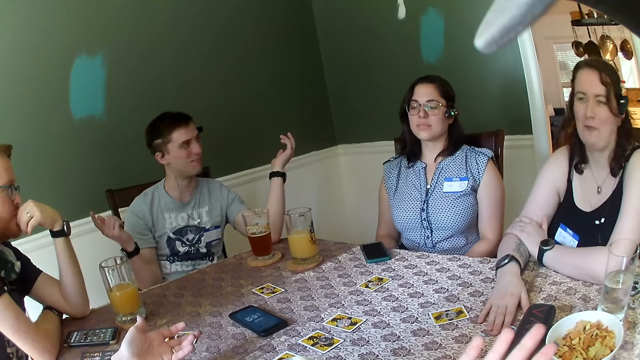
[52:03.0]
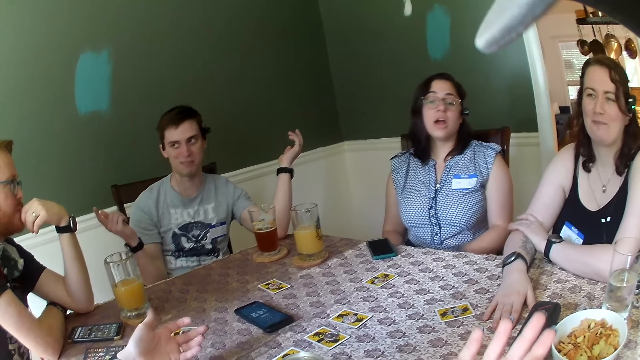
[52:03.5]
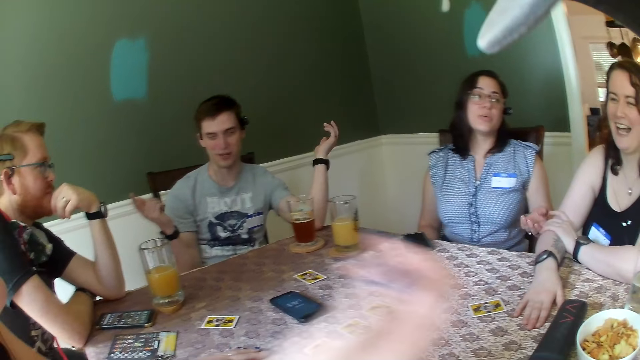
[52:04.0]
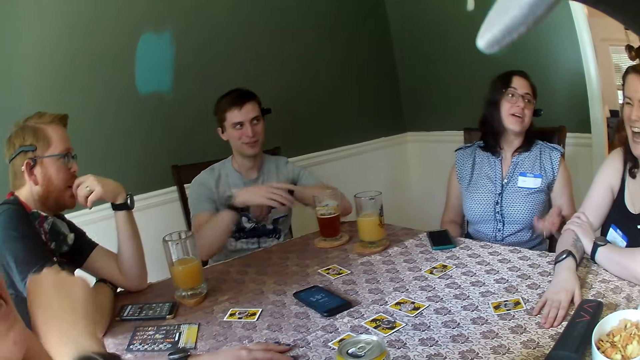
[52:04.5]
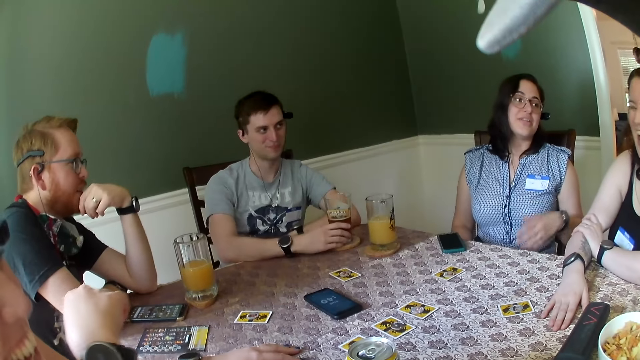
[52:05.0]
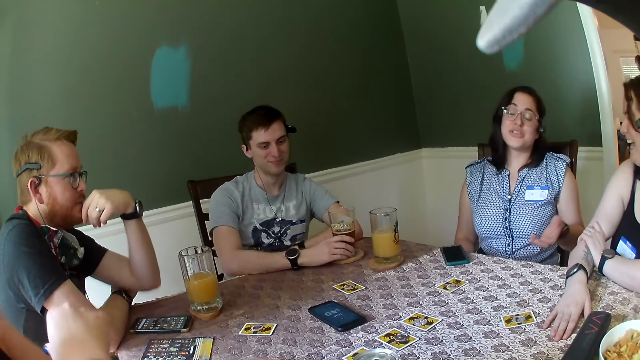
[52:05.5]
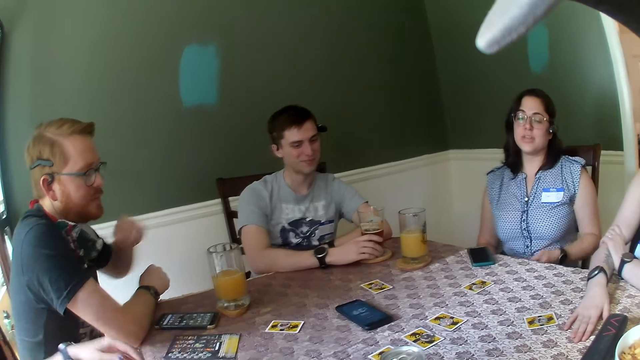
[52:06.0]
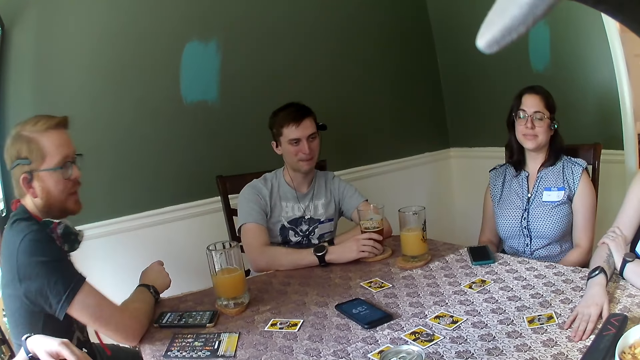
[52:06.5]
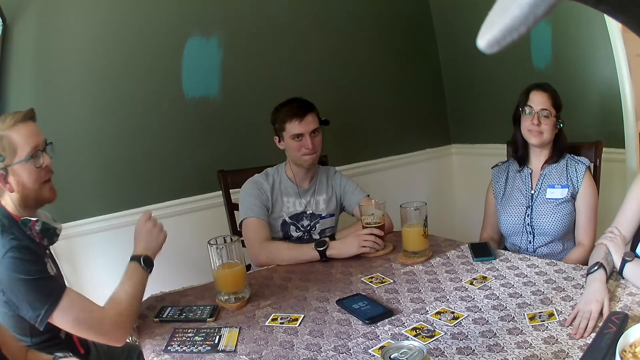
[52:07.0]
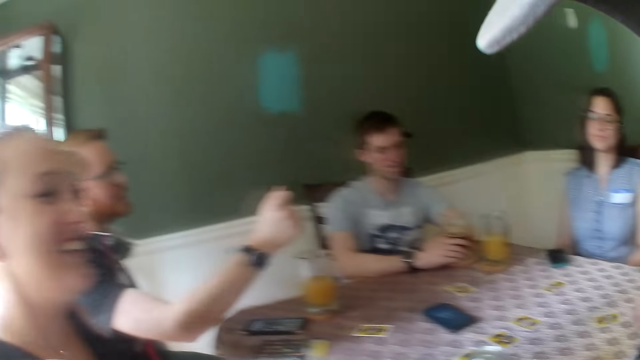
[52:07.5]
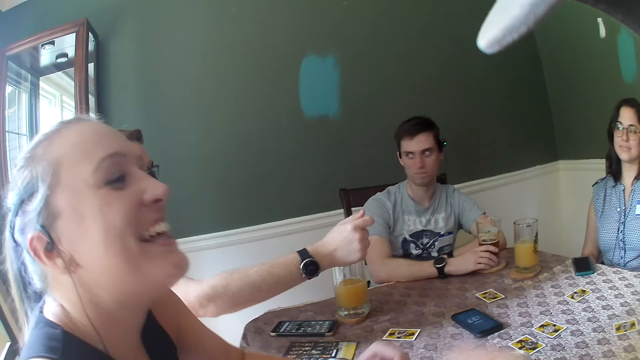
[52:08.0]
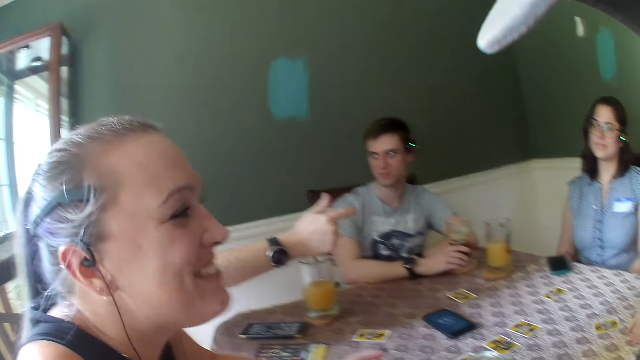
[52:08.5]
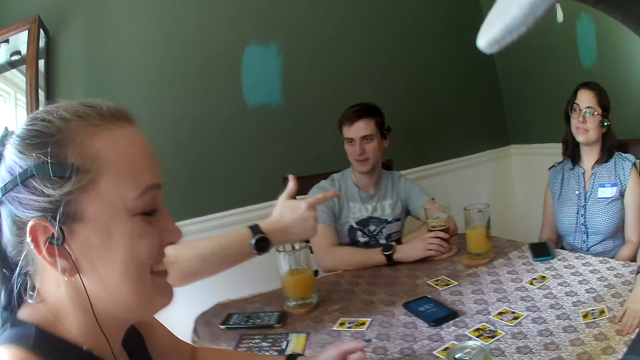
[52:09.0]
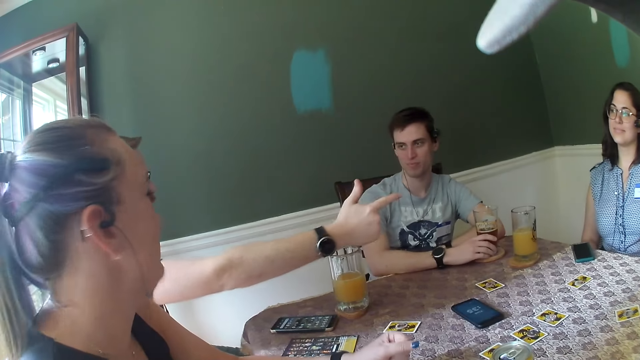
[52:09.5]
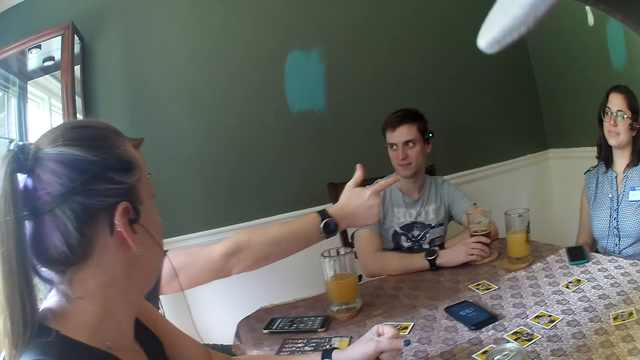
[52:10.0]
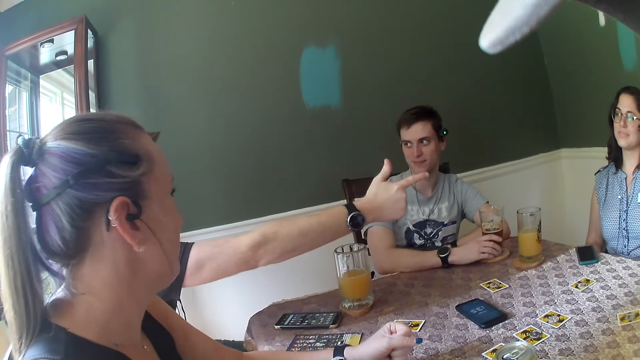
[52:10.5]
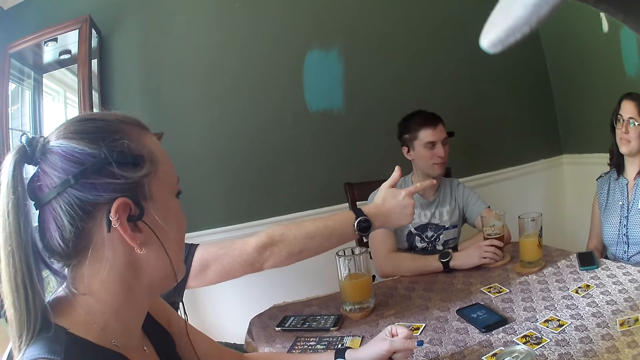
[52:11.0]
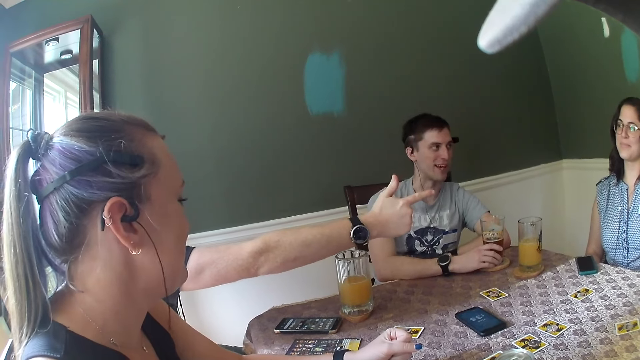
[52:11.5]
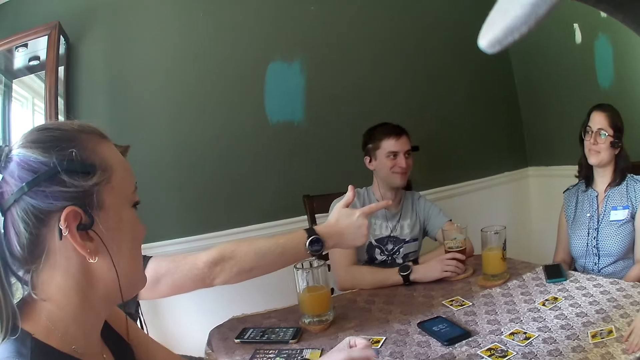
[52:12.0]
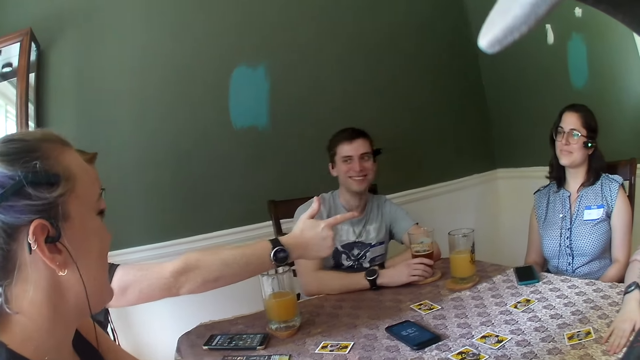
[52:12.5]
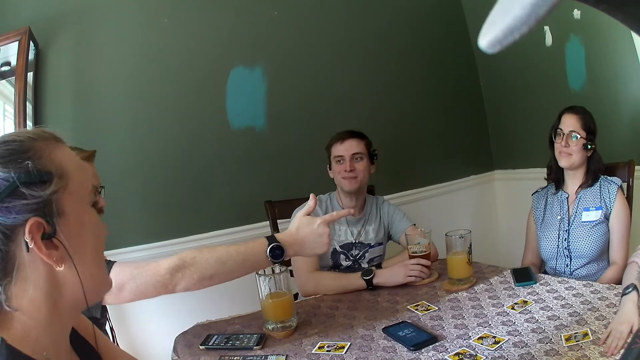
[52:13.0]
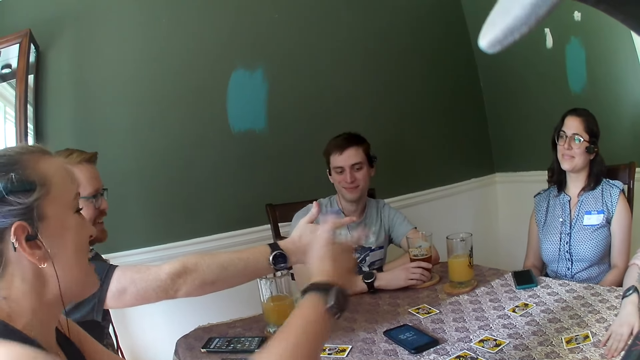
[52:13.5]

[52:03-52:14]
A woman makes a gesture. The man stretches his right hand towards the woman. The man makes a gesture.

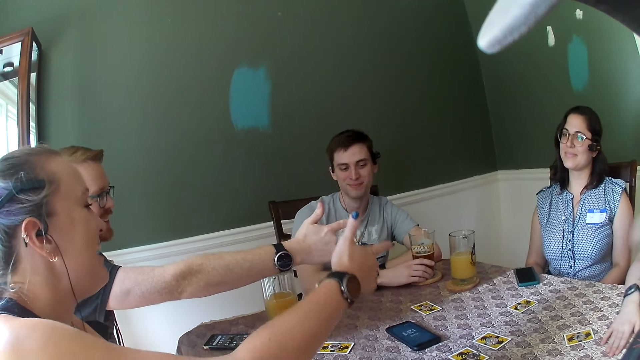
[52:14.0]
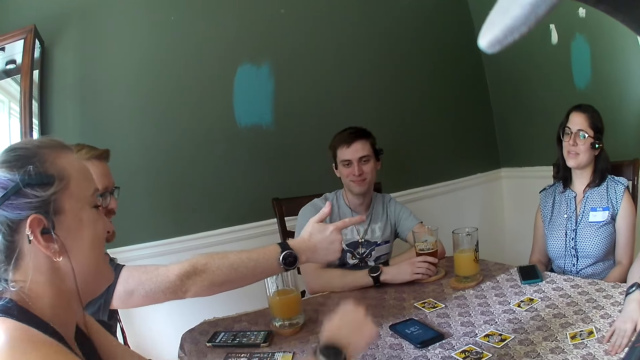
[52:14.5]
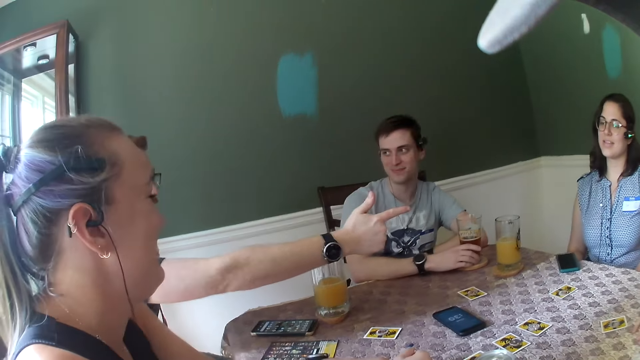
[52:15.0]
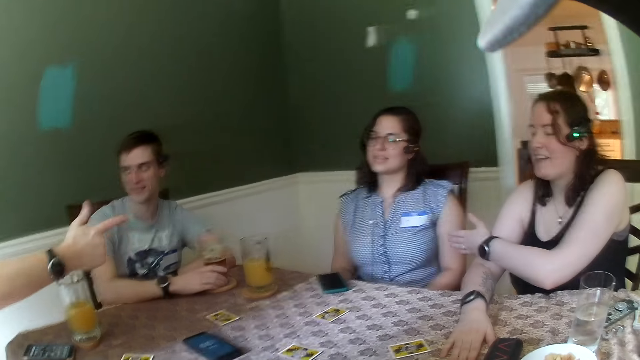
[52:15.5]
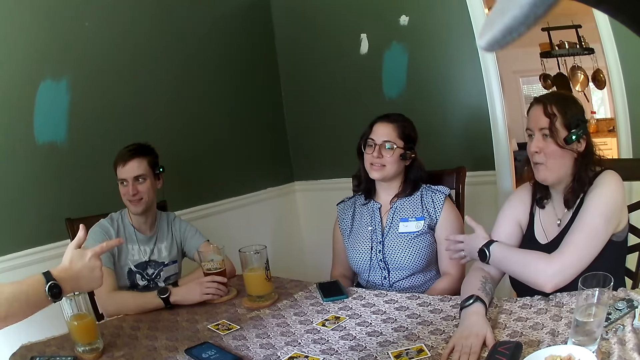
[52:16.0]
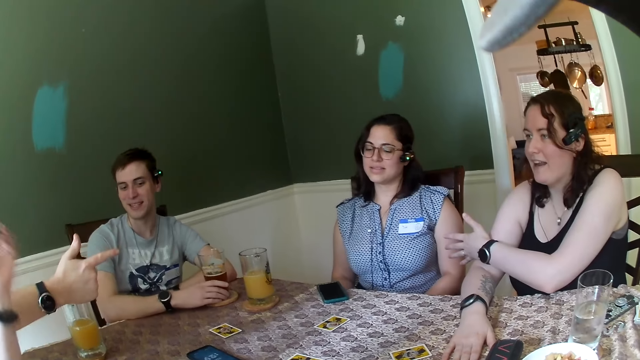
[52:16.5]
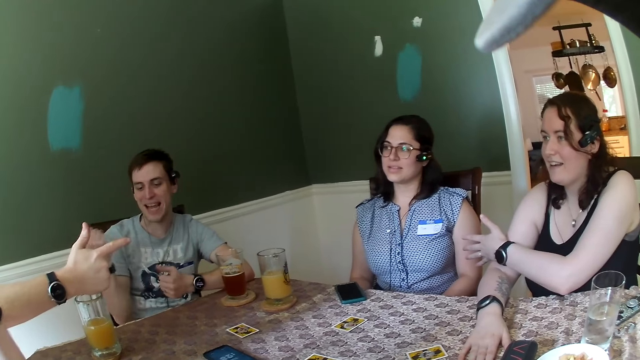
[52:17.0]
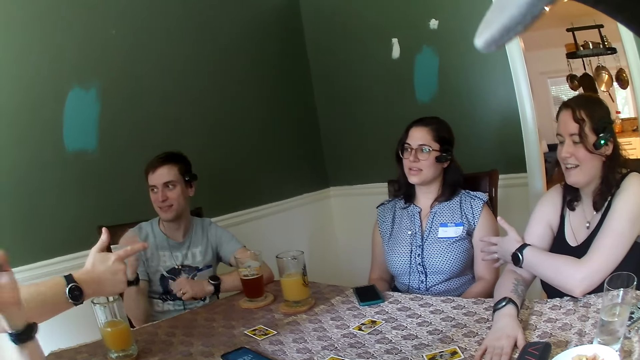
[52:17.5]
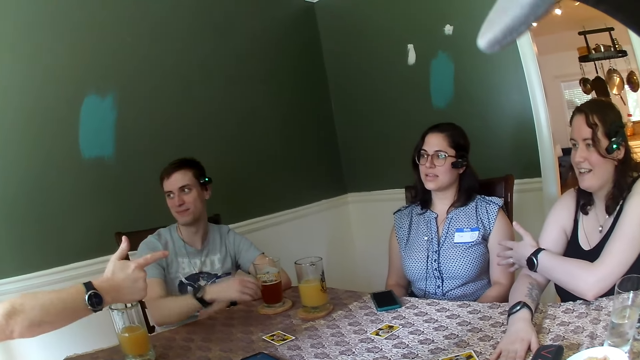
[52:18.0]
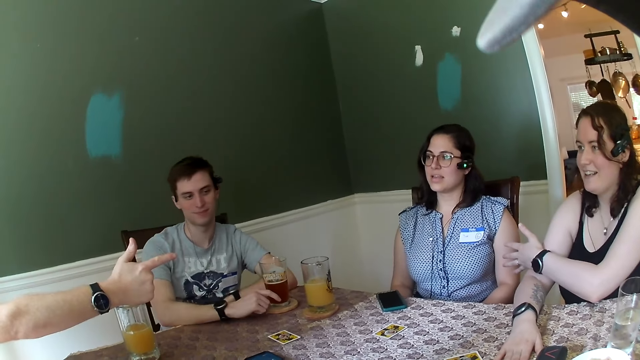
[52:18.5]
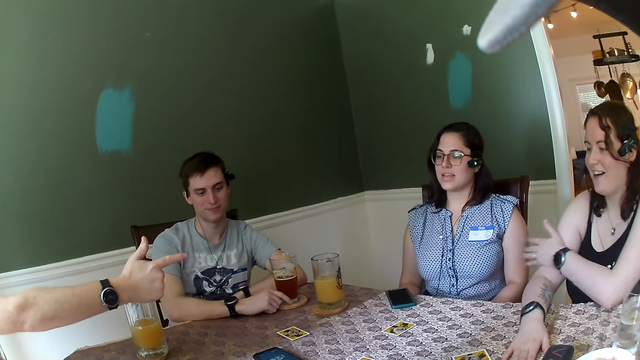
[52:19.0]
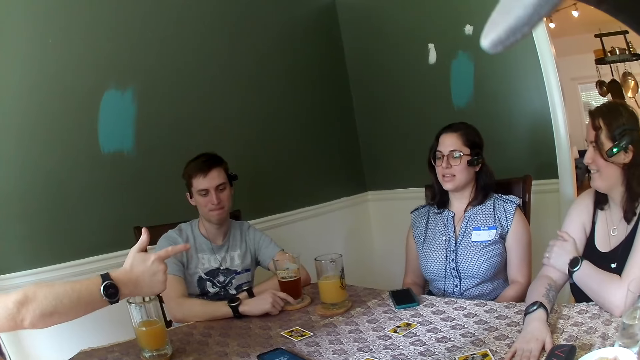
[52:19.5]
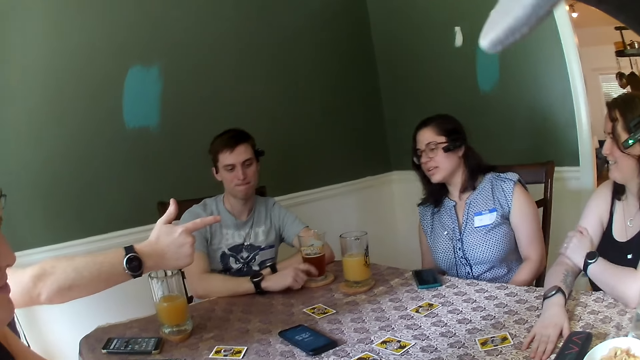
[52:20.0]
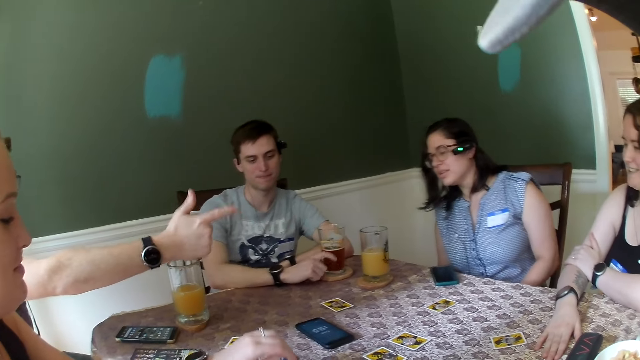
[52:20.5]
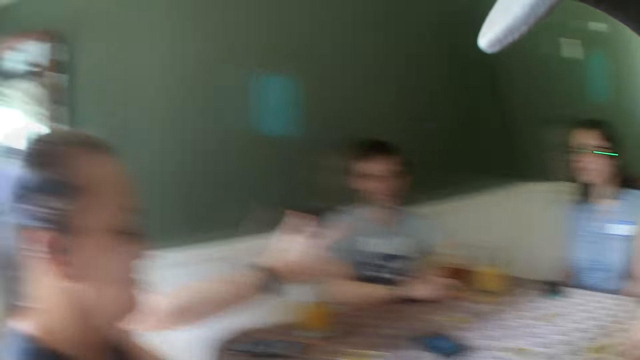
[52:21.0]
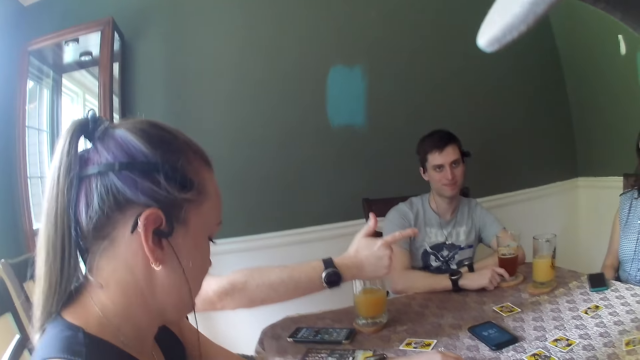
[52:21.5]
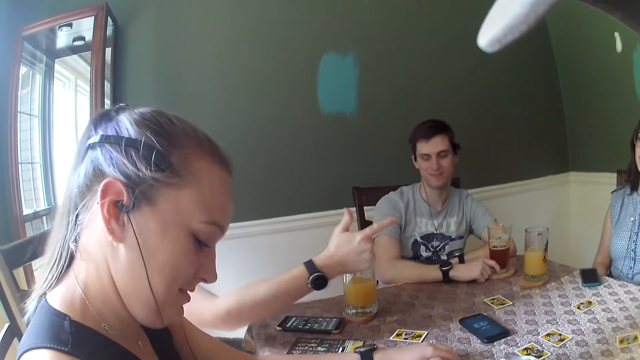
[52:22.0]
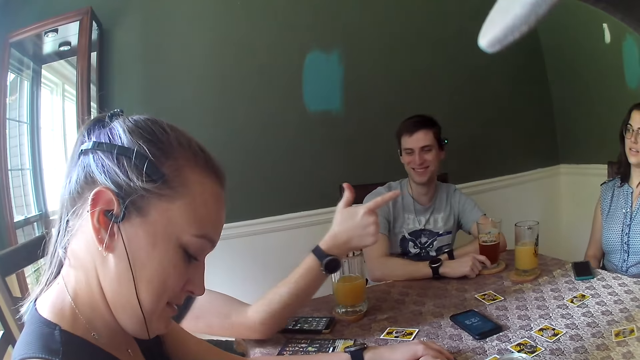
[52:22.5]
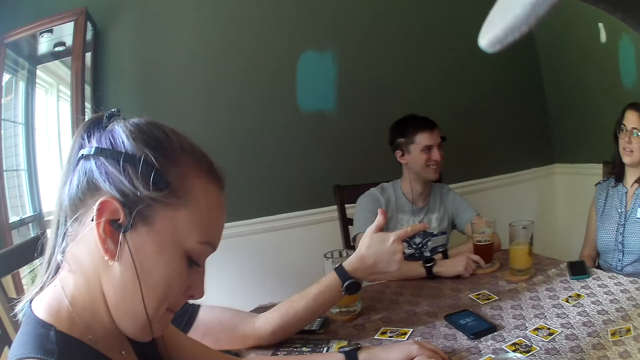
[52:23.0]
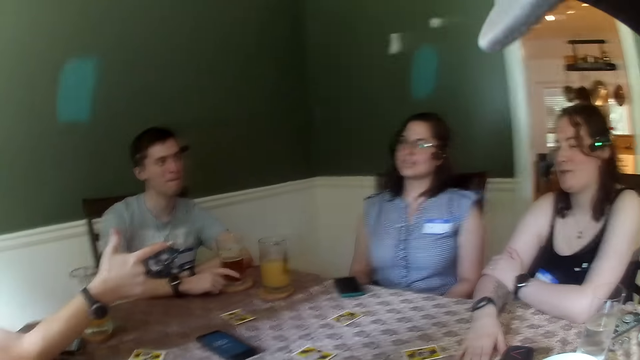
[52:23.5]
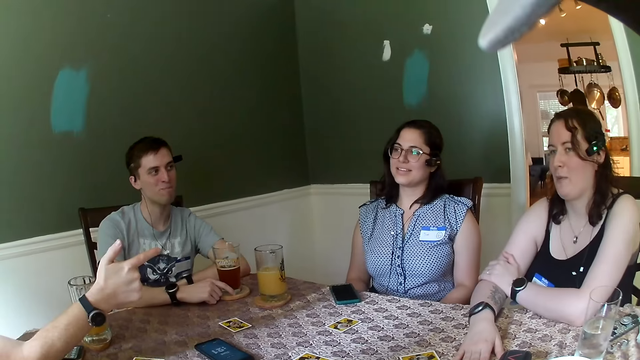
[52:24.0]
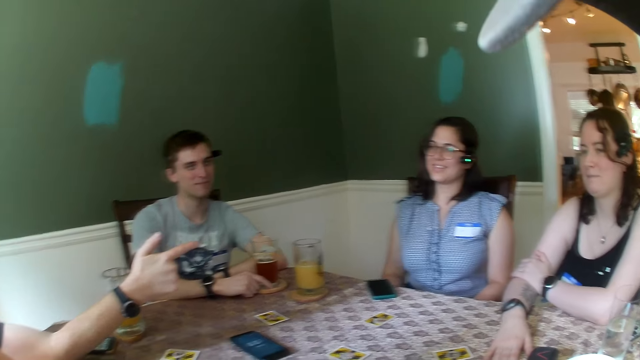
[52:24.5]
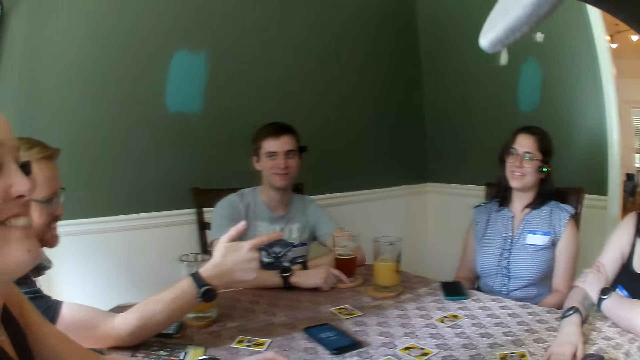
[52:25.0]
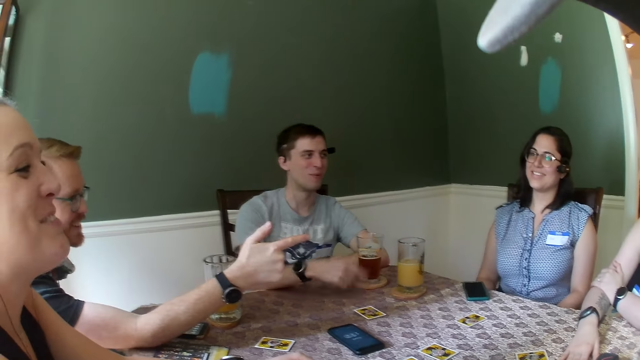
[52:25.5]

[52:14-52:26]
The man gesticulates with both hands. The man gesticulates with his right hand.
